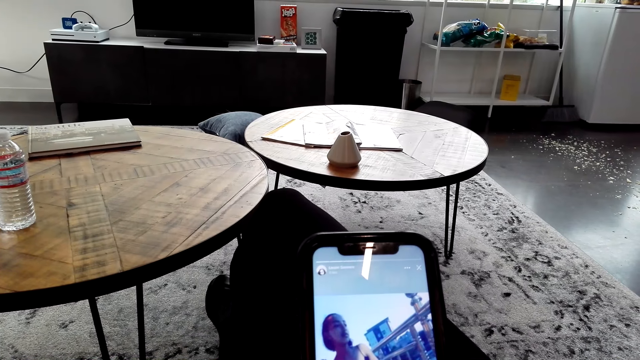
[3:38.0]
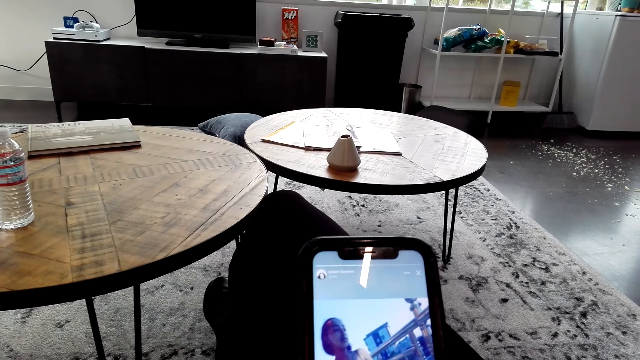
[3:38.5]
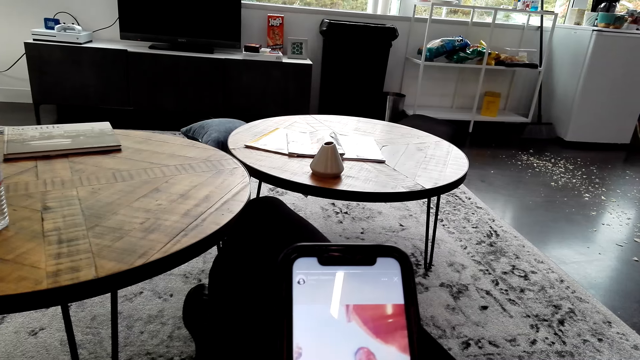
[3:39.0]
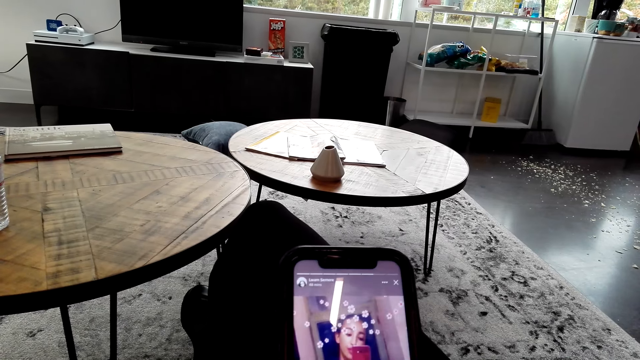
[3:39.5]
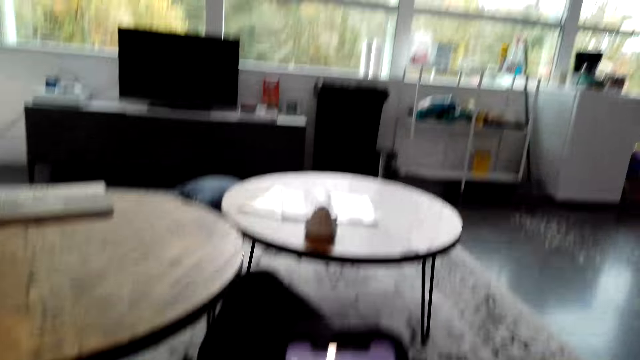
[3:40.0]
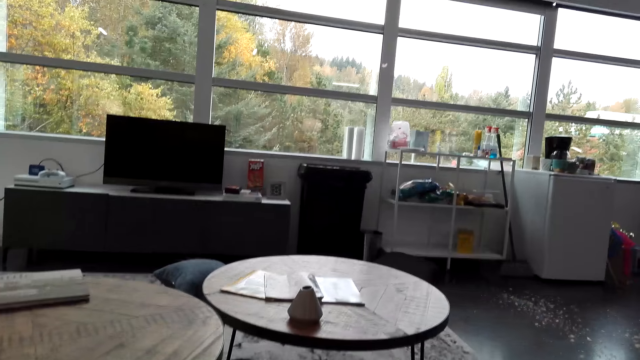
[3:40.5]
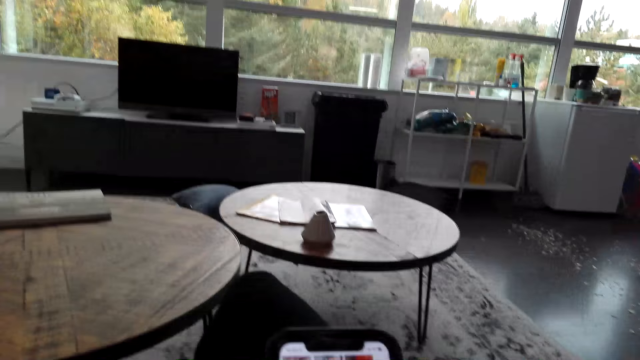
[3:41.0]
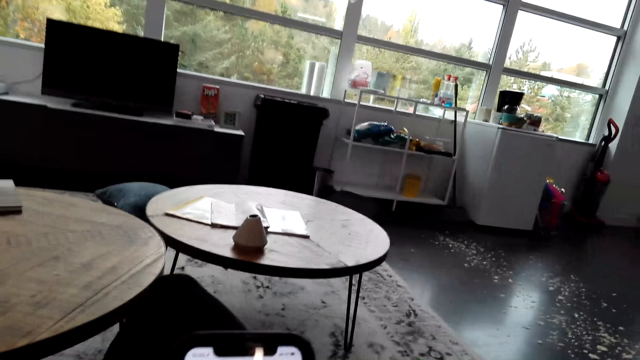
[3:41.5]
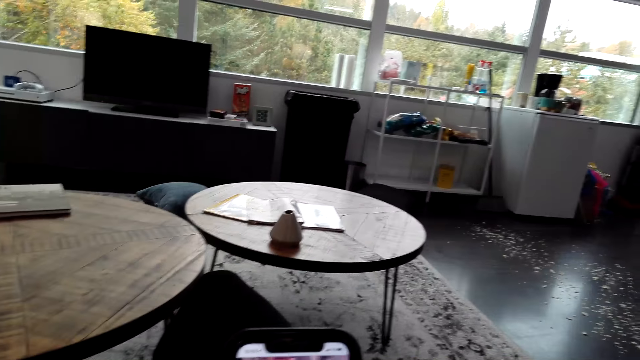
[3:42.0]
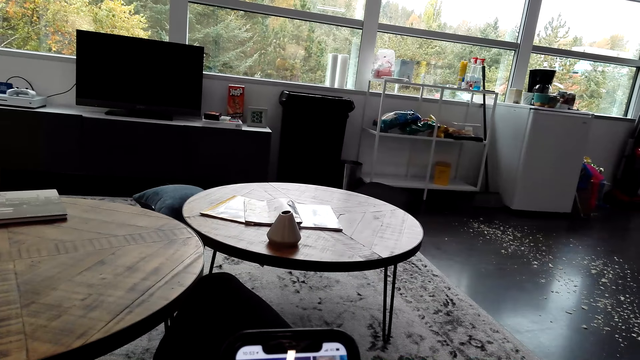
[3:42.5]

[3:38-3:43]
The camera wearer talks to a person and looks around. They talk to the person and use the phone.

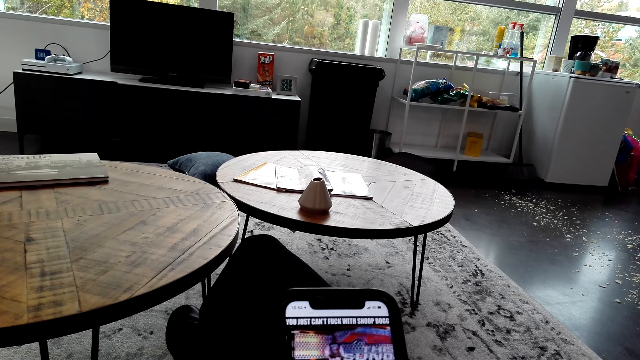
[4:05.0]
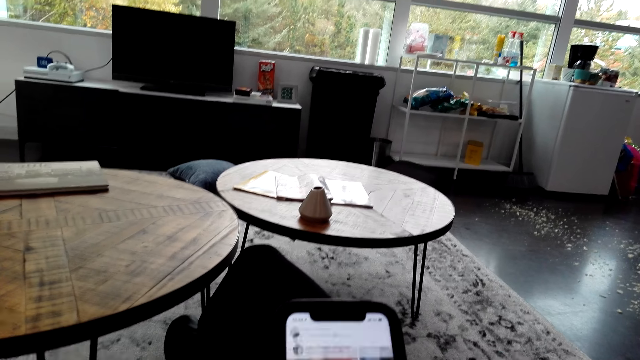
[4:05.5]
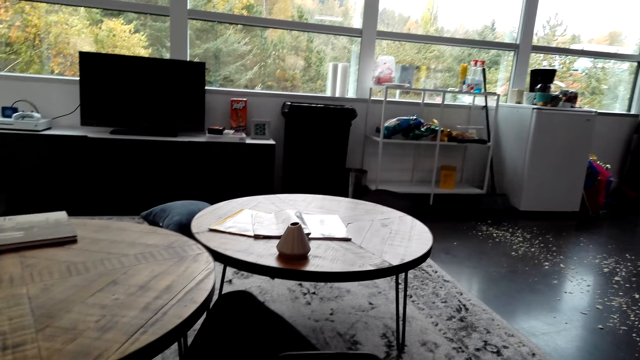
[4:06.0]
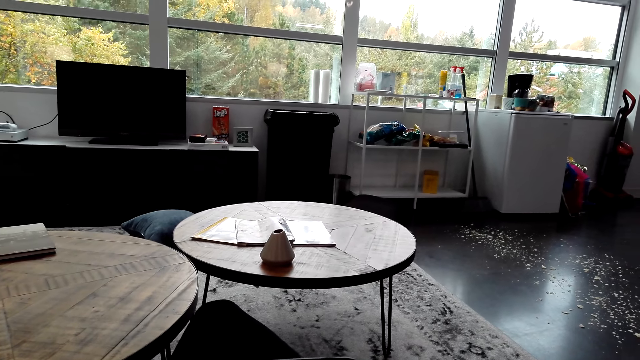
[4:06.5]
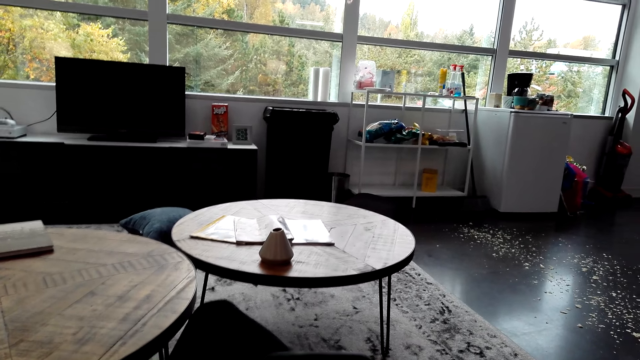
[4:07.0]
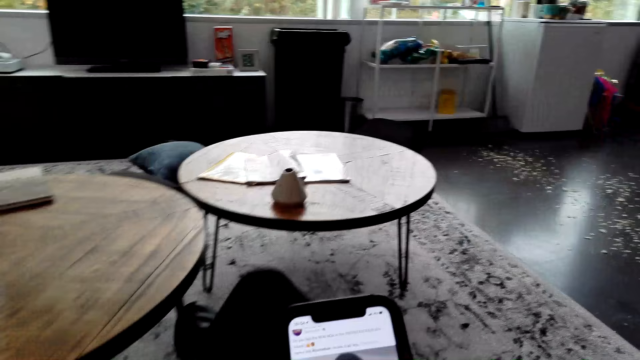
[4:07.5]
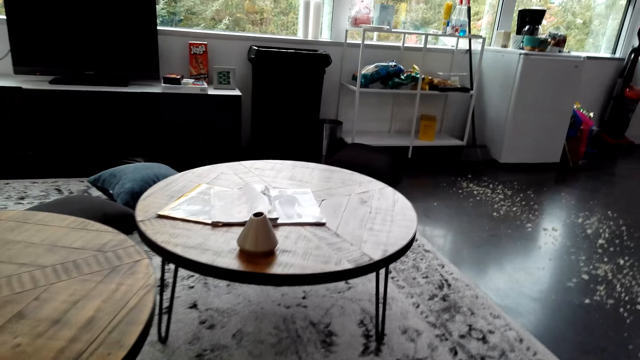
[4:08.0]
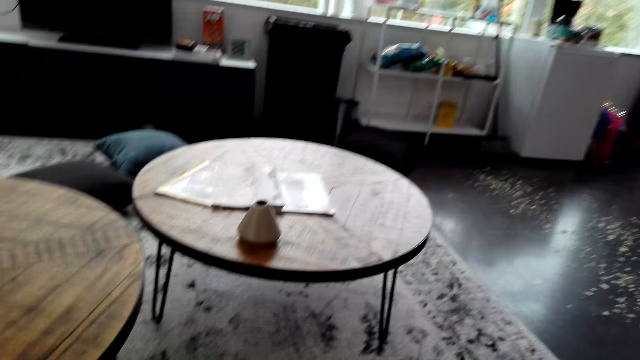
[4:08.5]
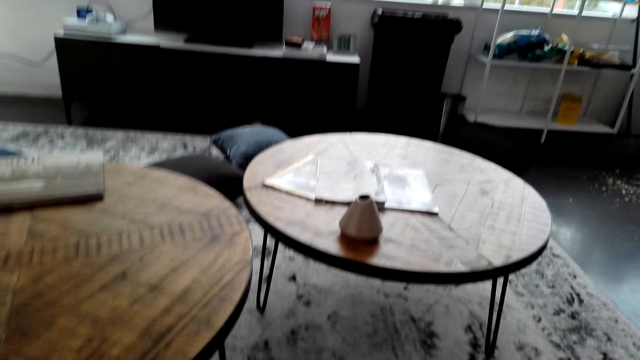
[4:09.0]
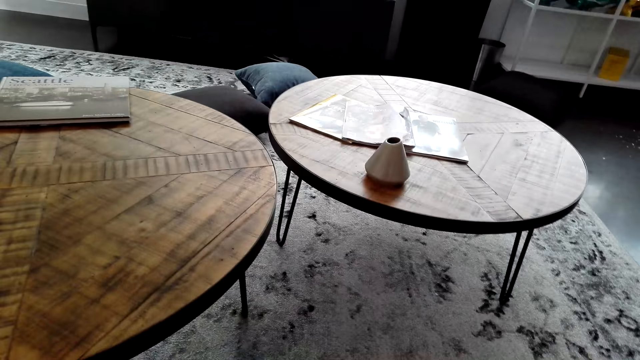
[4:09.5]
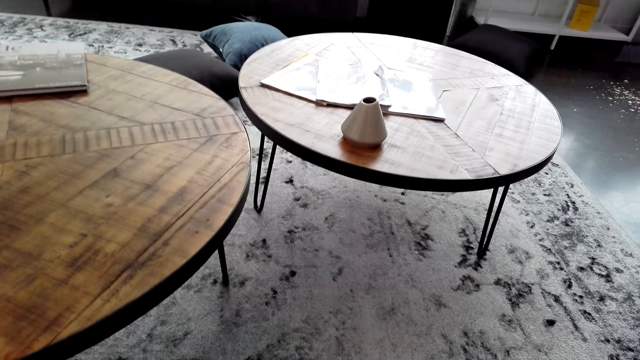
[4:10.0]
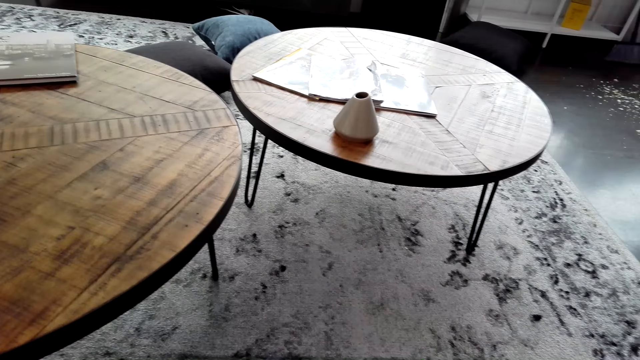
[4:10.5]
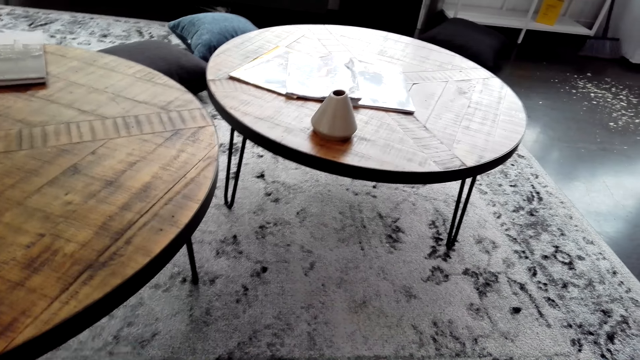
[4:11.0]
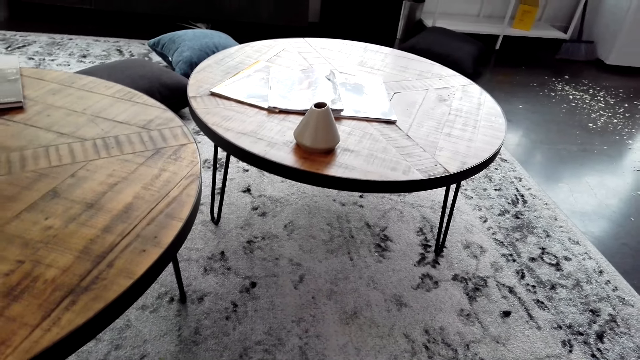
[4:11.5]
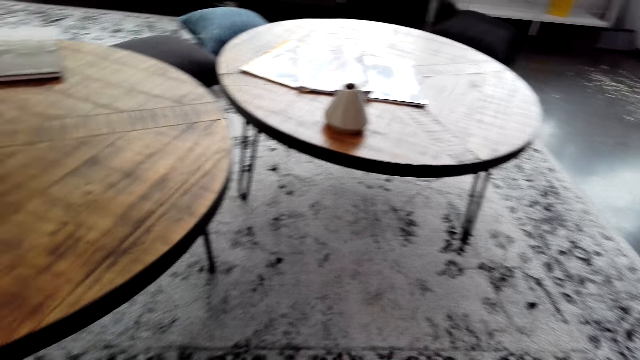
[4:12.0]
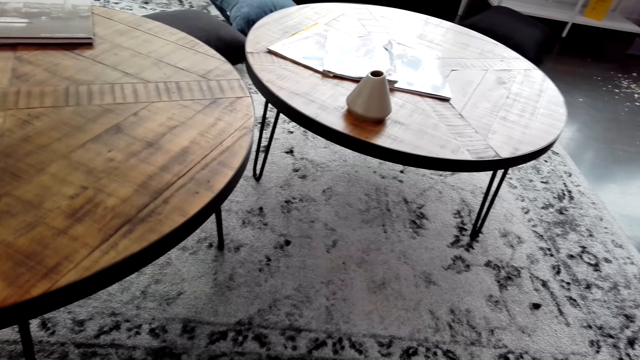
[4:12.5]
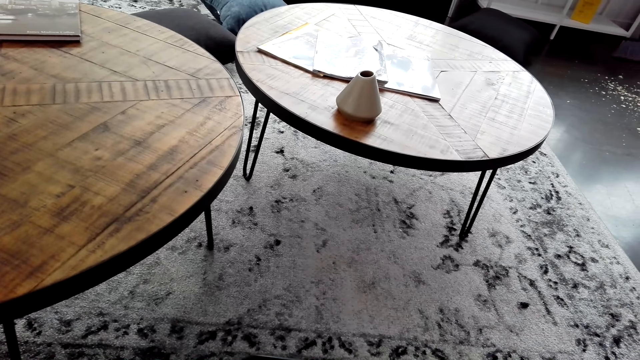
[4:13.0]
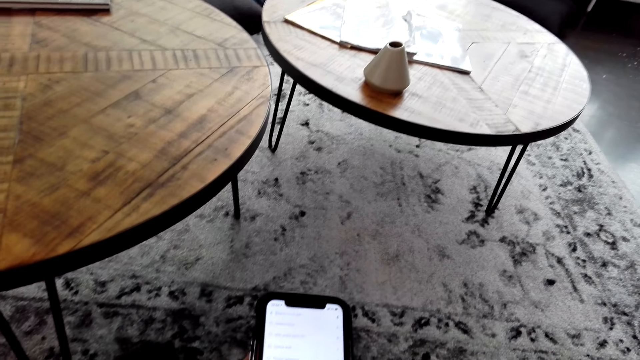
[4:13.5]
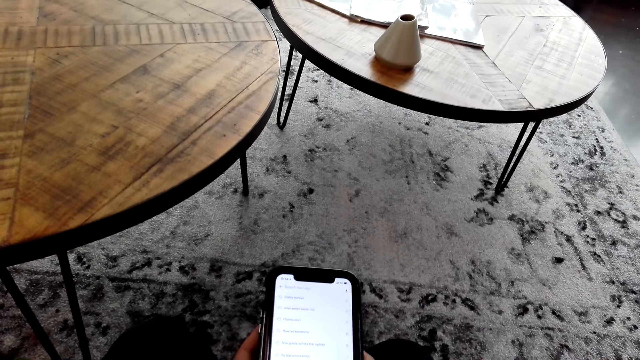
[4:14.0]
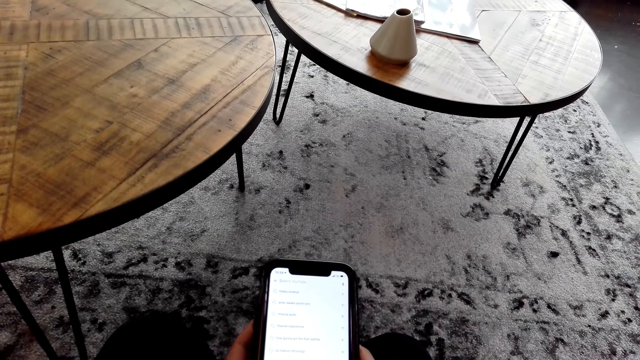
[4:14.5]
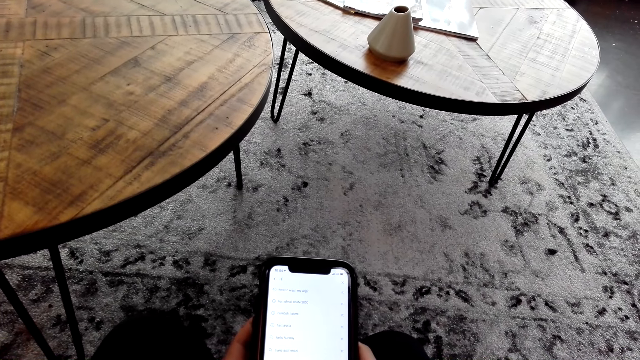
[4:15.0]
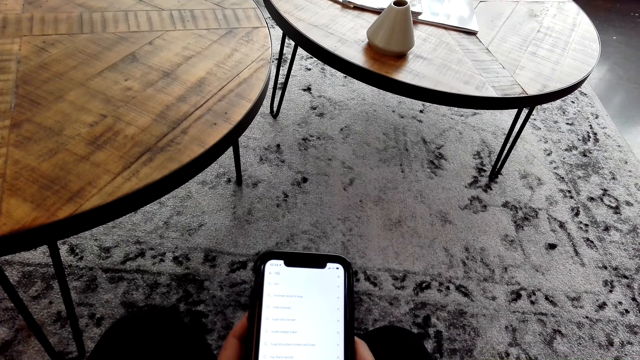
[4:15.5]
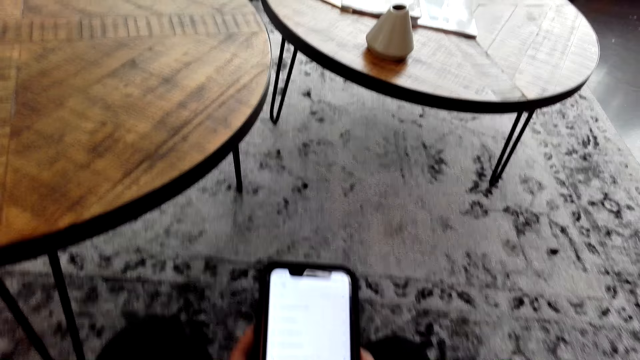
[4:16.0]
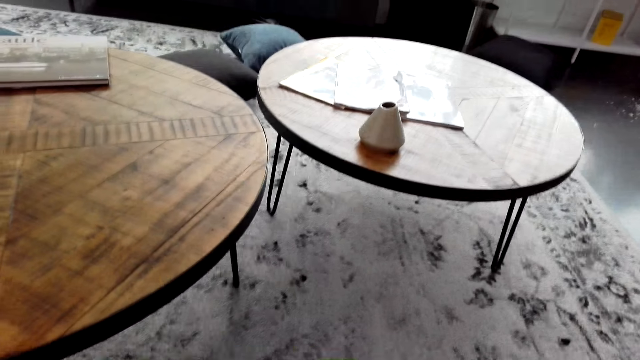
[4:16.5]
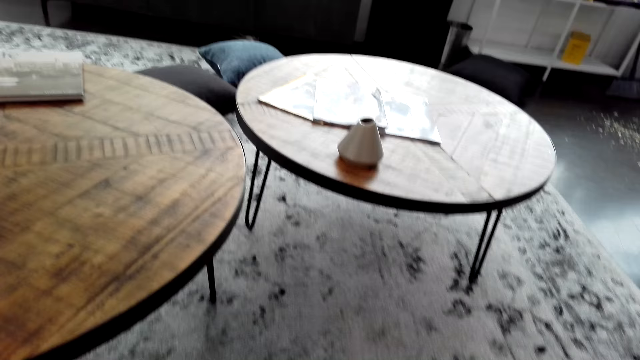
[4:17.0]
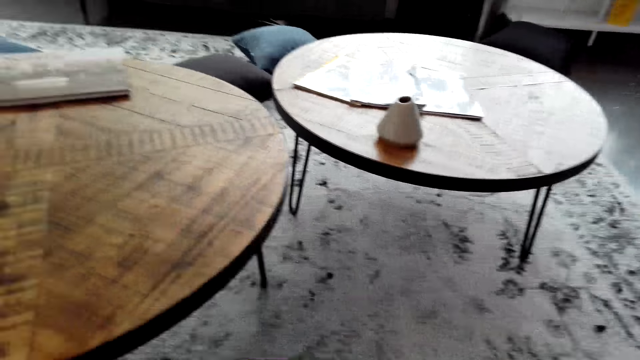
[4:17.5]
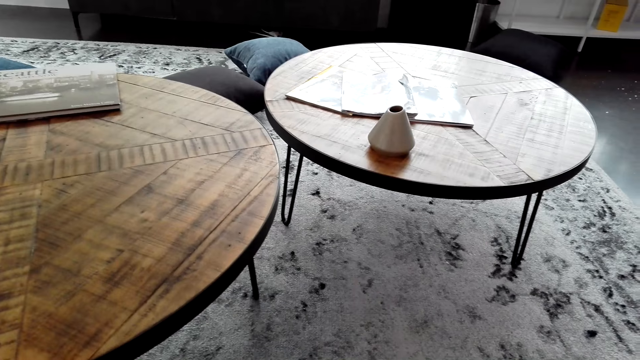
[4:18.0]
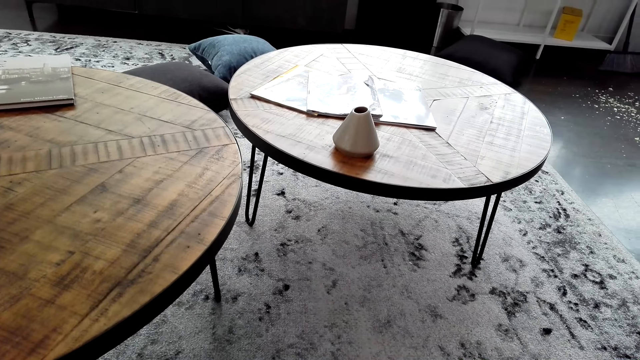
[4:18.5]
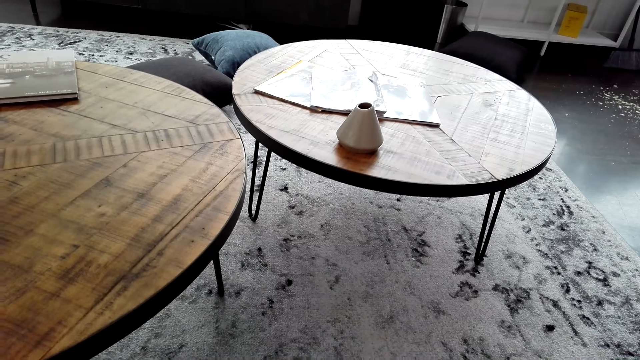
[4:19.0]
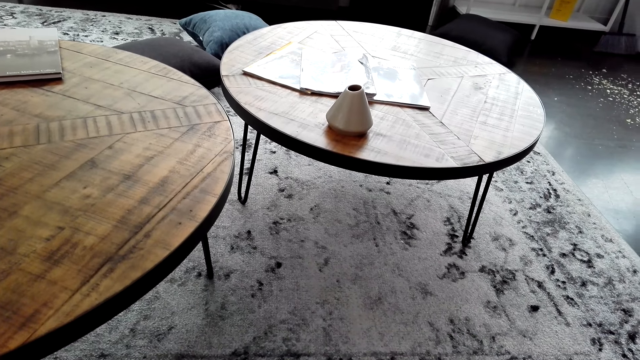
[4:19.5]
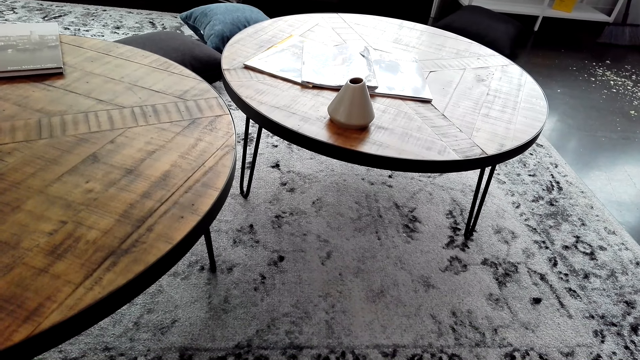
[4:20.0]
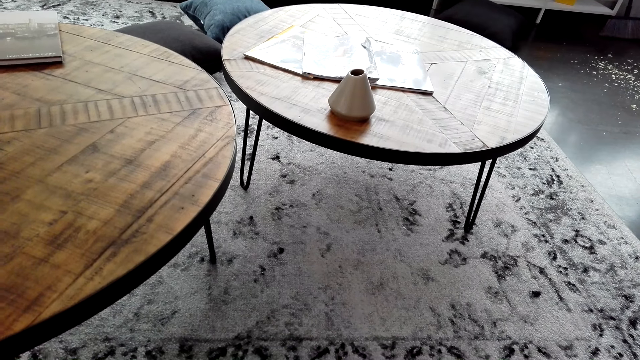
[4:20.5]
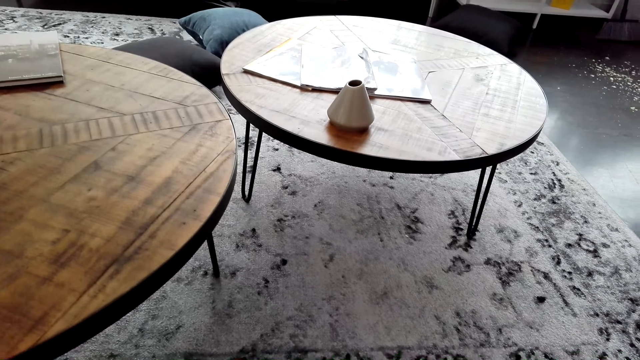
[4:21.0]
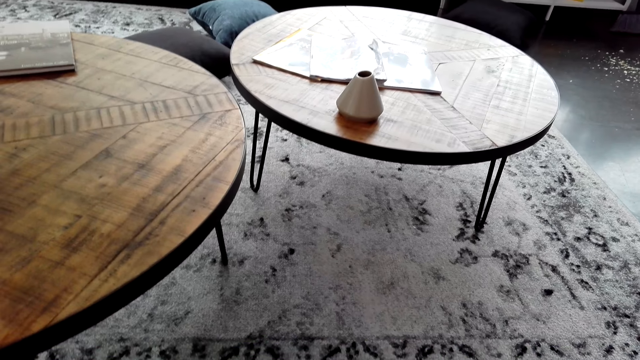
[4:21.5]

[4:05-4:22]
The camera wearer talks to a person and looks around. They talk to the person and use the phone. They talk to the person and look around. They talk to the person and use the phone. They talk to the person and look around.
